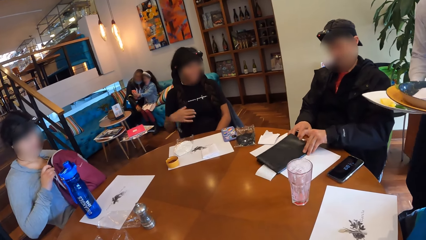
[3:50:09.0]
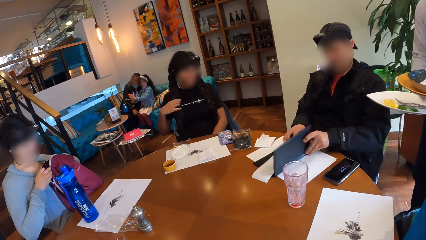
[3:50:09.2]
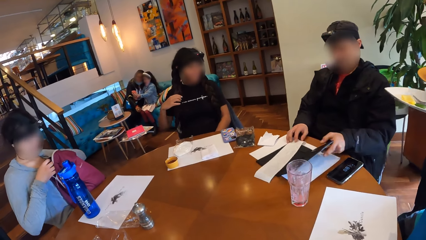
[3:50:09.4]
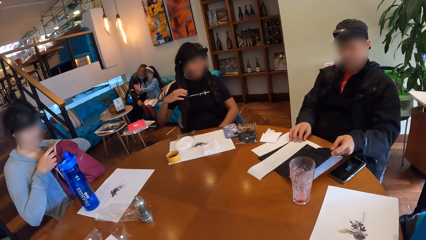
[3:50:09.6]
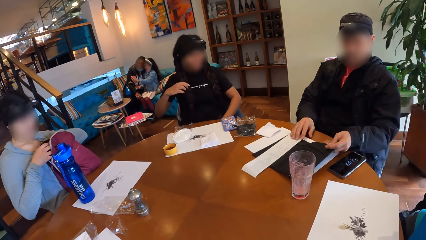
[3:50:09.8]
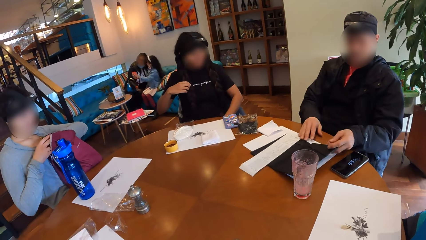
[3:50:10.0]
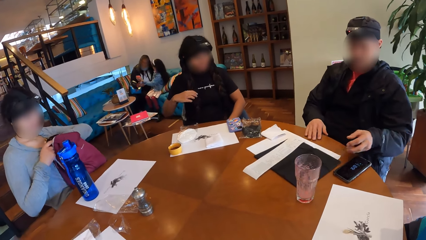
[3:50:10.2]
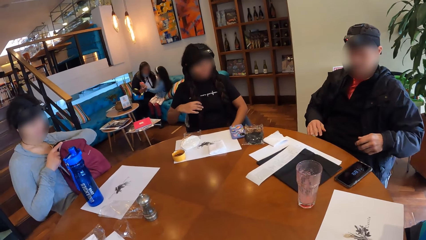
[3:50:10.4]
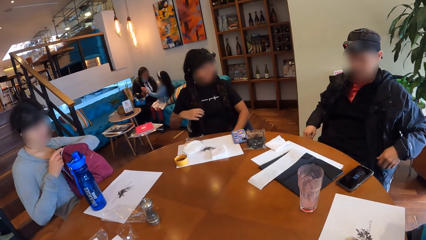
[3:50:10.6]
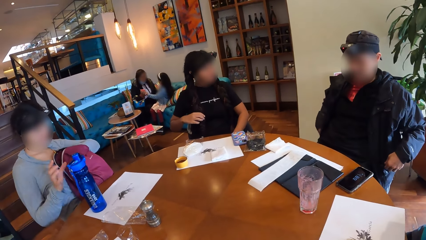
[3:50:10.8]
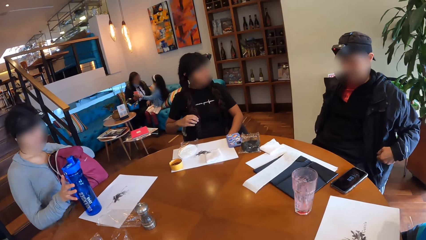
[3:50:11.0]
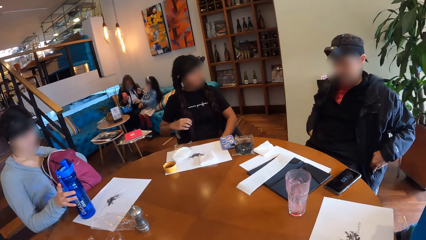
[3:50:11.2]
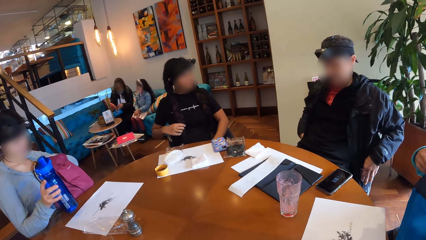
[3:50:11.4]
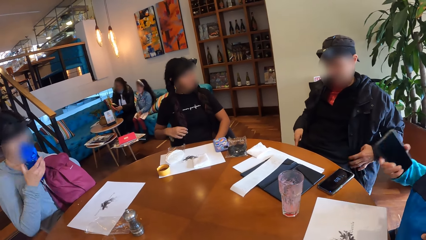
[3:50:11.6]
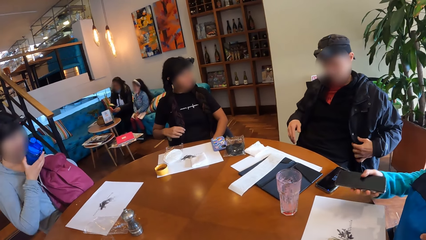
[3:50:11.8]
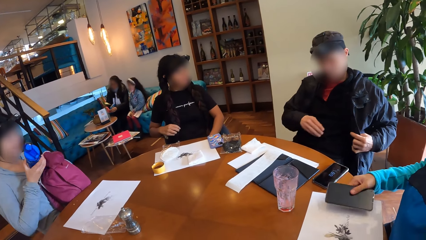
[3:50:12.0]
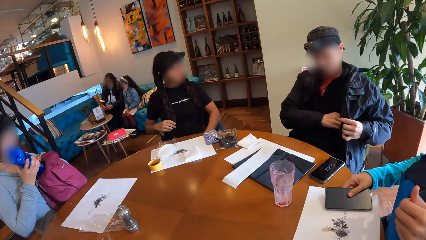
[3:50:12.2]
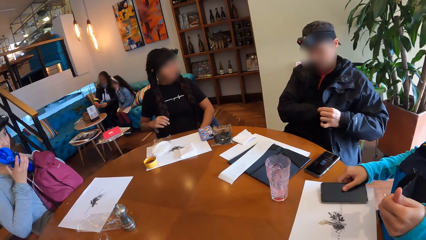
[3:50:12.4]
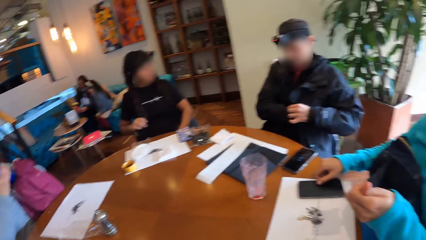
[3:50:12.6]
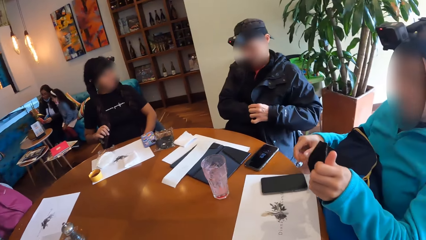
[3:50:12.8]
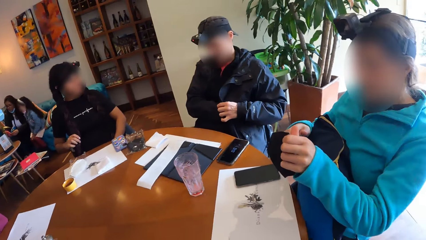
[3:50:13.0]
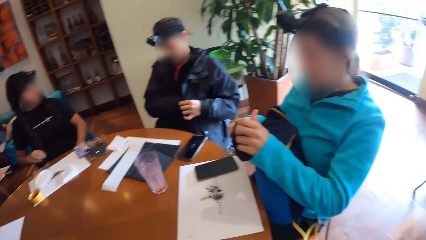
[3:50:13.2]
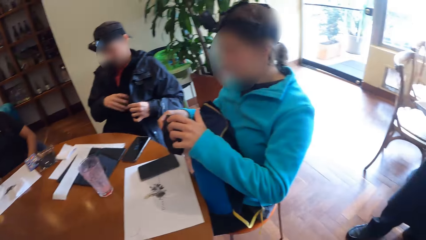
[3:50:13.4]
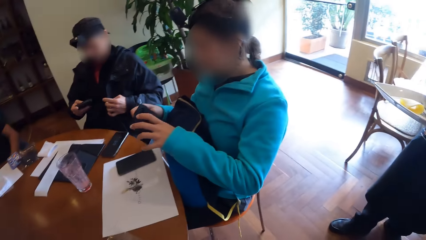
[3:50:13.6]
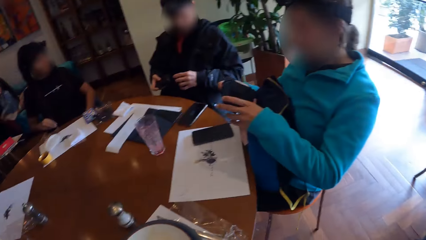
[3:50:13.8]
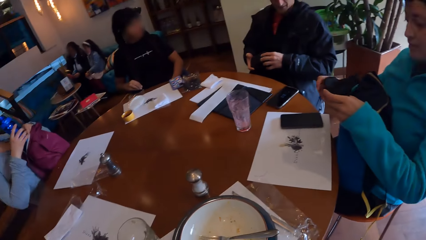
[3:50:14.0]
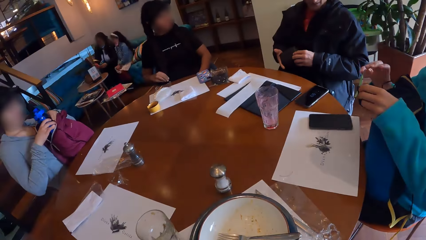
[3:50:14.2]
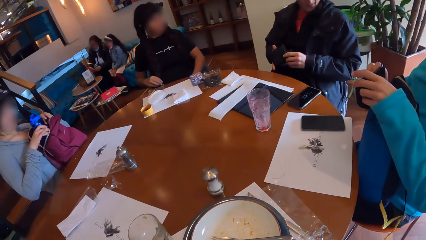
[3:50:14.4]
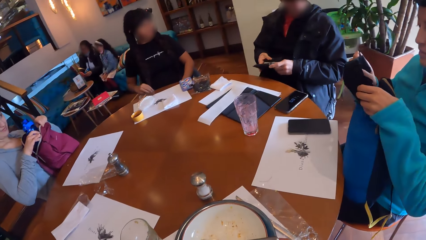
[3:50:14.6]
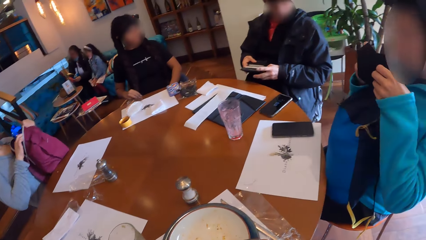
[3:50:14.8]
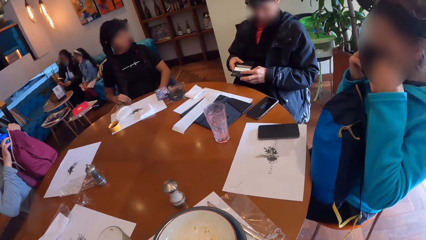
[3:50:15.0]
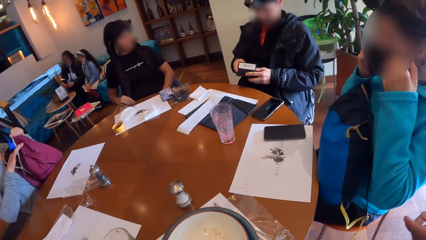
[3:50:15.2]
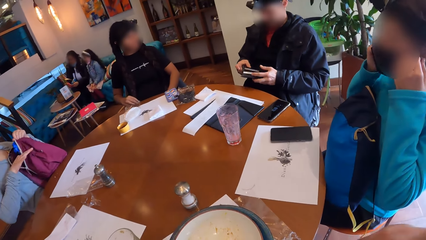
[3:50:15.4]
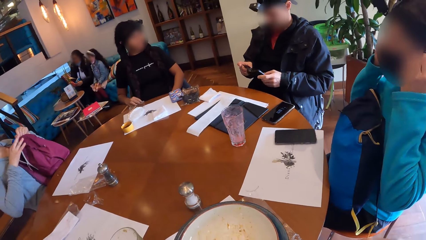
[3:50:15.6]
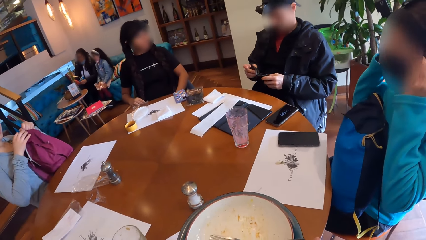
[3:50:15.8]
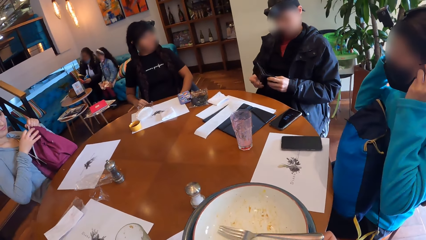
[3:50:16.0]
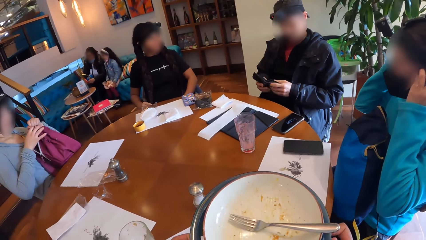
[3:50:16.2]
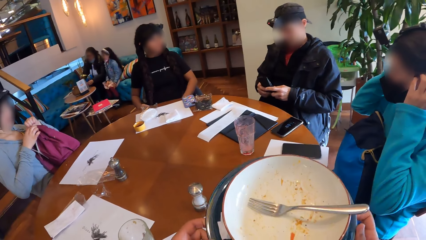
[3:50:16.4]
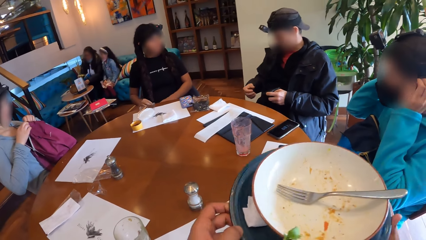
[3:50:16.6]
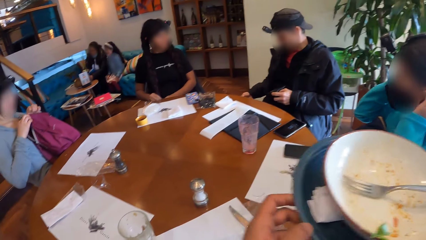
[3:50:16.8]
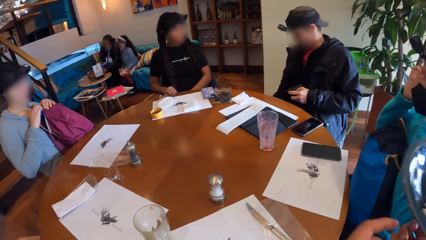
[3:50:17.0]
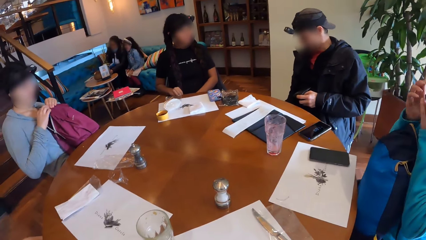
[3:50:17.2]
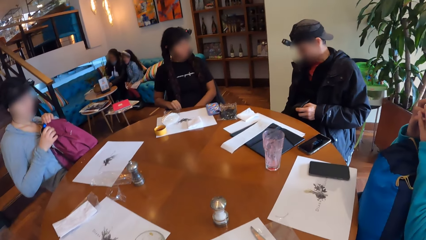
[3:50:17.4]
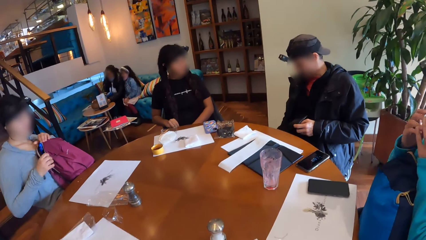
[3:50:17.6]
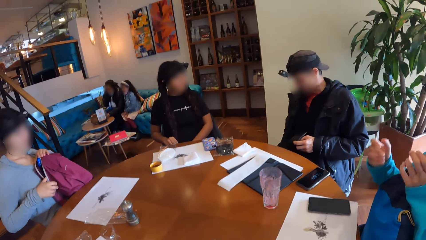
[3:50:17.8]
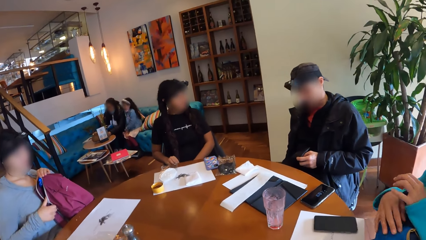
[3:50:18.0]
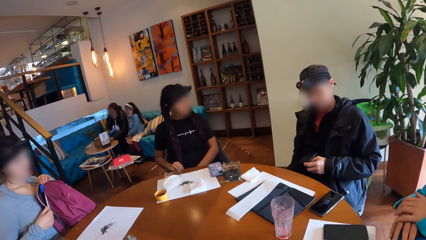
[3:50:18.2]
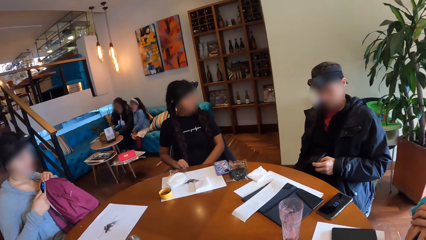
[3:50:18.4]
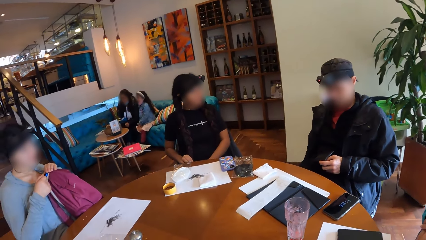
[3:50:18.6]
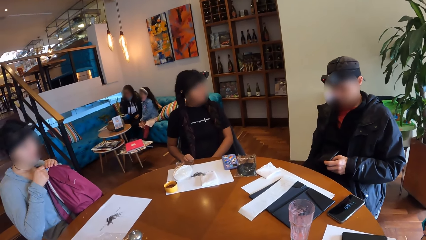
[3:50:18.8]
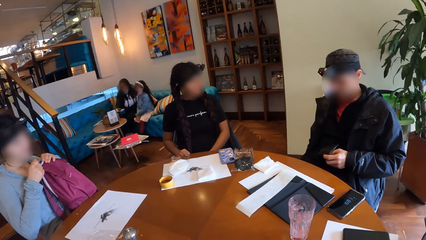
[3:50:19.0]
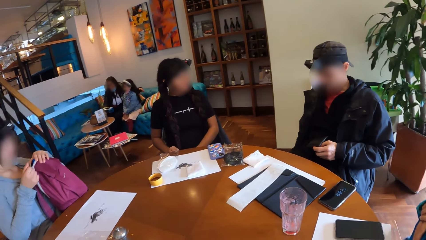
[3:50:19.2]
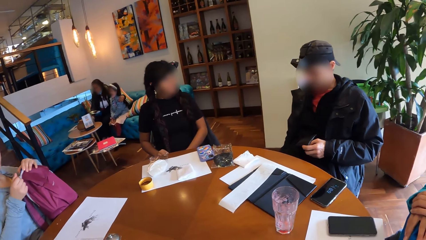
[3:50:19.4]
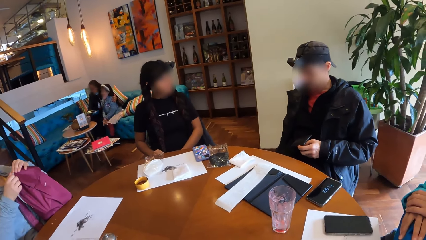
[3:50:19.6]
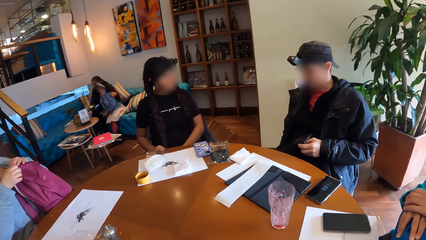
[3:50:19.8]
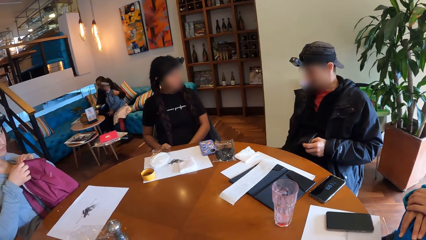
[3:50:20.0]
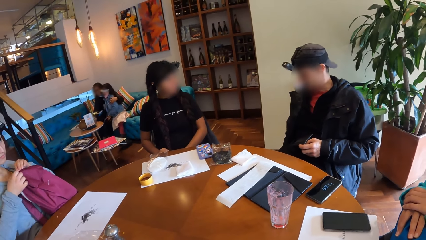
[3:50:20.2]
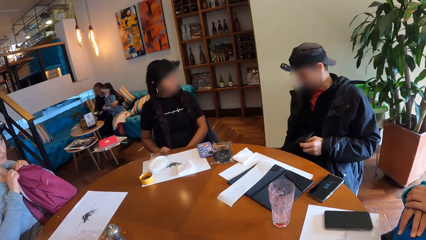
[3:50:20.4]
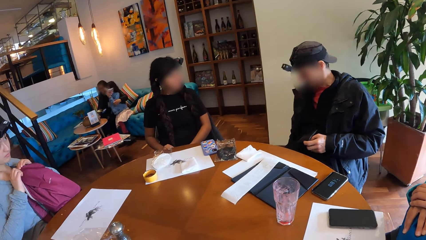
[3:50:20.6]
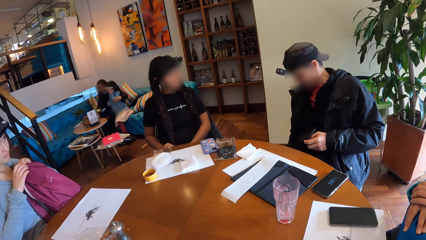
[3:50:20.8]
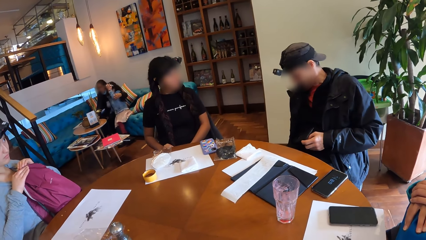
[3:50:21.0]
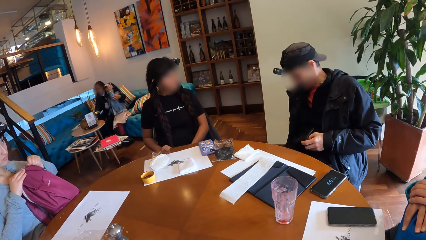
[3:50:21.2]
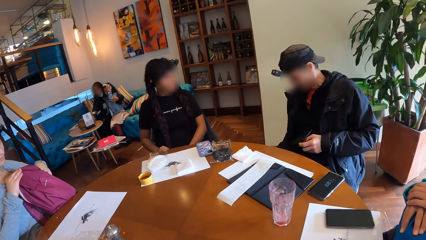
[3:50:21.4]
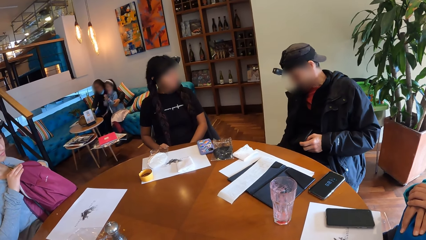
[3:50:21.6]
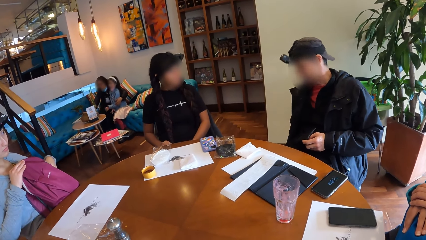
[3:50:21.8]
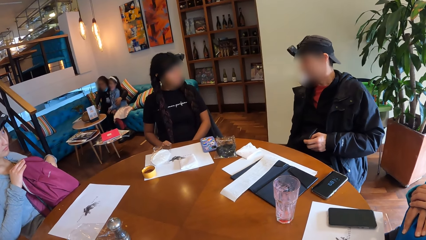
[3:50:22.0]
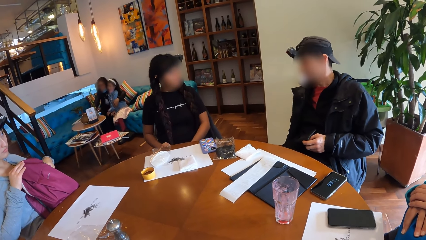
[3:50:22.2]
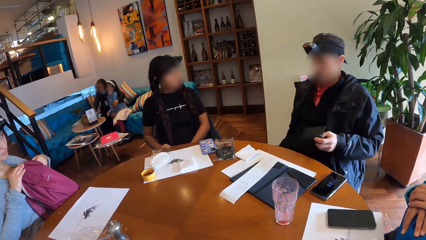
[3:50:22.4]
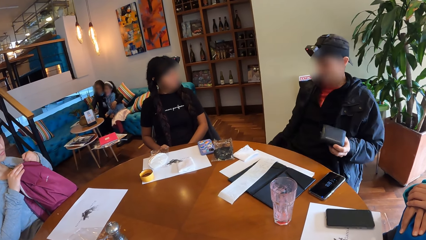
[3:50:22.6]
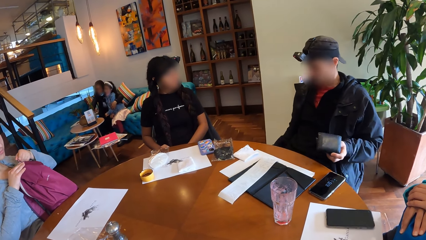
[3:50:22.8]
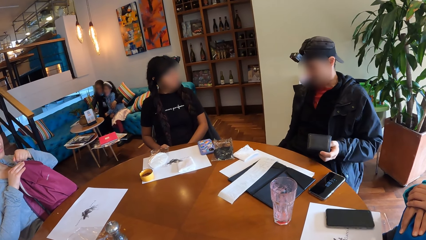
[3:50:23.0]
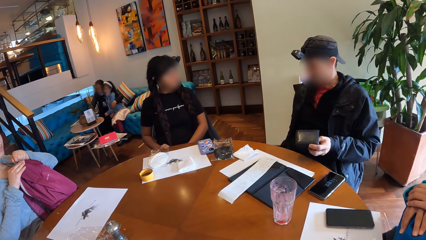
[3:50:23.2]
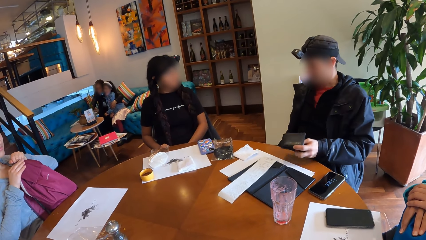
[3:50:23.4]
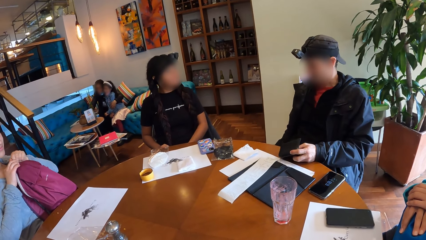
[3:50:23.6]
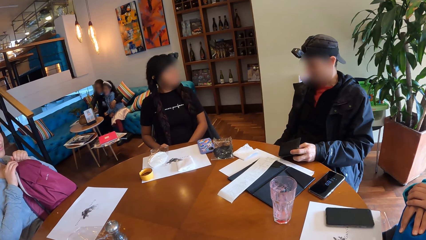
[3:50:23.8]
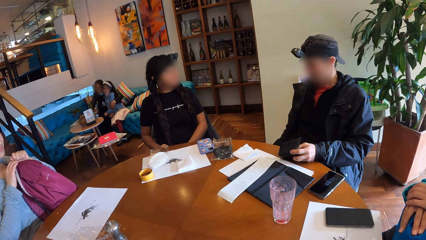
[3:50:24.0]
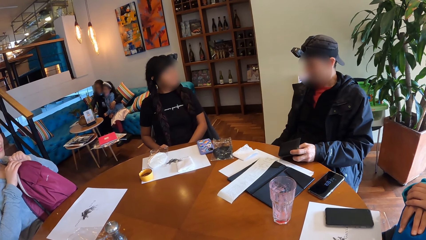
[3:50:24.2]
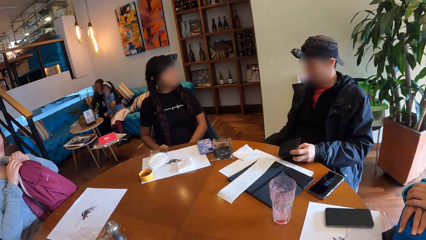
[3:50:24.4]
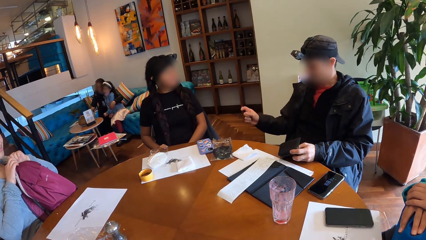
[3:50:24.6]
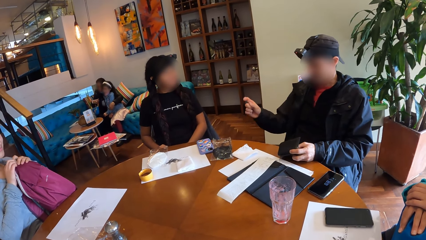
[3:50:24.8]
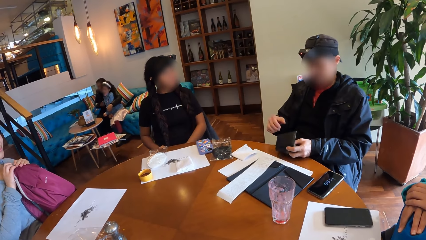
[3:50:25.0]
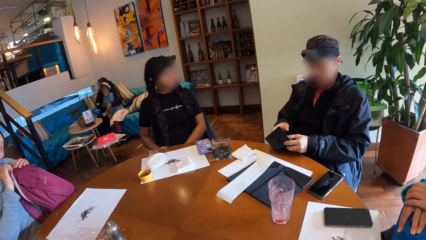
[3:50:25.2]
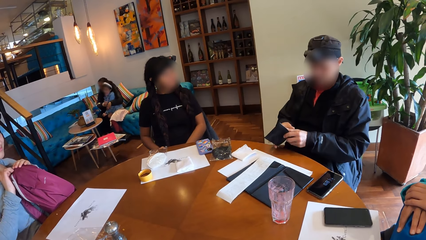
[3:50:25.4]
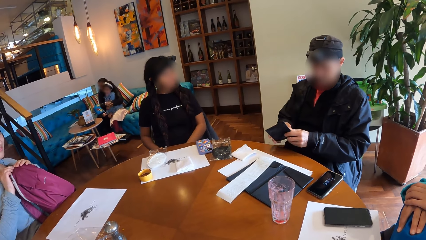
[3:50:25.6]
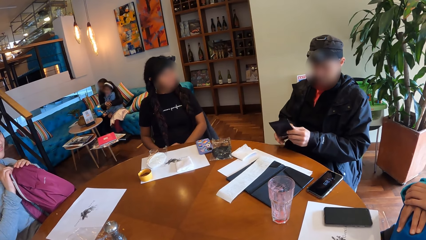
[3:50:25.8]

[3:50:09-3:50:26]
The man opens the bill book with his hands. The man puts his hands in his jacket pockets. The woman picks the bottle of water from the table with her right hand. Another woman puts a phone on the table with her right hand. The first woman puts the bottle of water in her backpack with her right hand. The man brings out a wallet from his jacket with his right hand. The camera wearer turns around the restaurant. The man opens the wallet in his hands. The other woman wears a nose mask with her hands. The camera wearer picks plates from the table with both hands. She hands the waiter a plate with a fork with her hands. The first woman closes the backpack with her hands.
